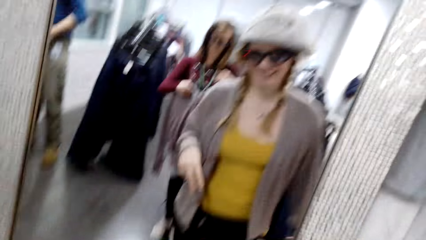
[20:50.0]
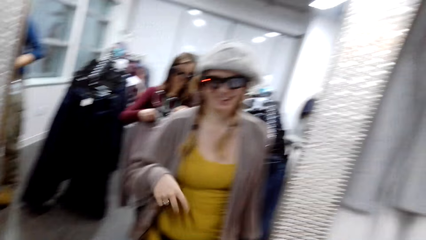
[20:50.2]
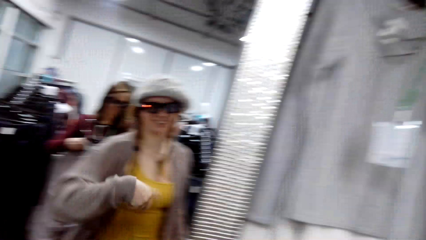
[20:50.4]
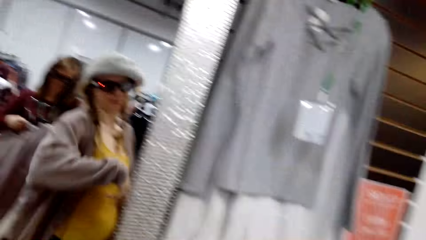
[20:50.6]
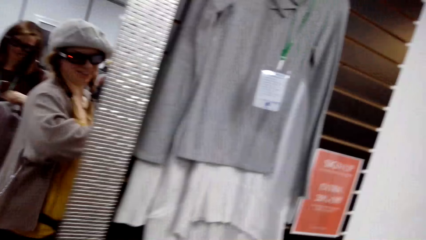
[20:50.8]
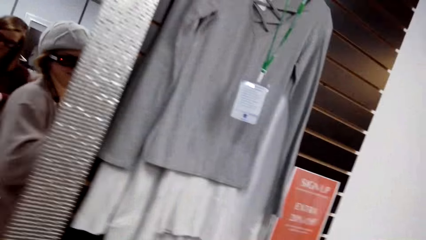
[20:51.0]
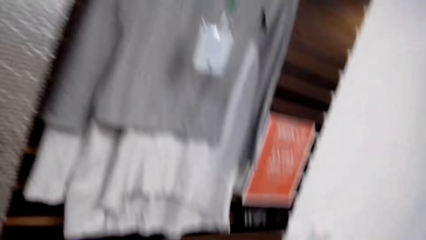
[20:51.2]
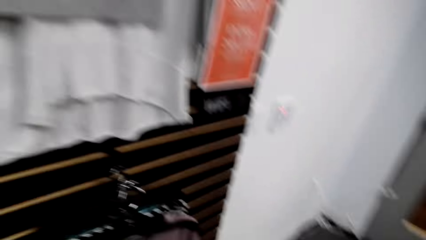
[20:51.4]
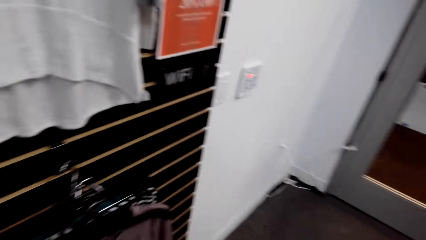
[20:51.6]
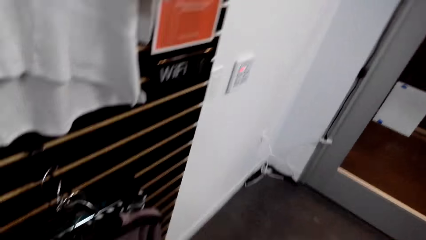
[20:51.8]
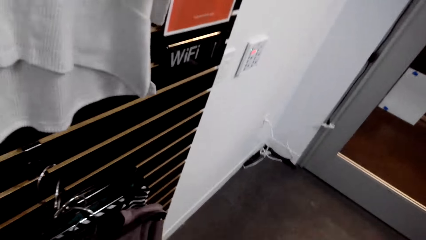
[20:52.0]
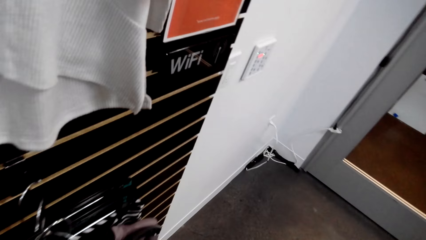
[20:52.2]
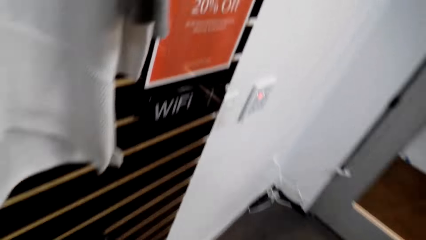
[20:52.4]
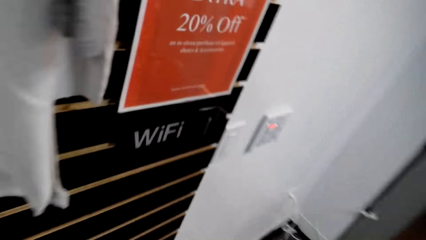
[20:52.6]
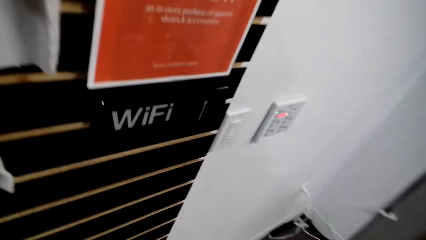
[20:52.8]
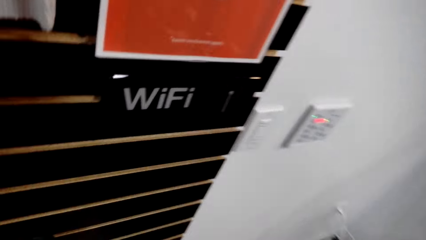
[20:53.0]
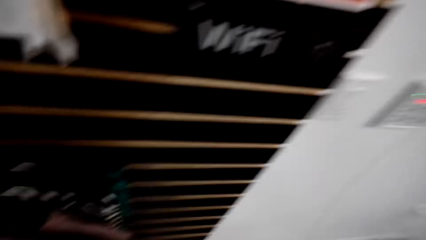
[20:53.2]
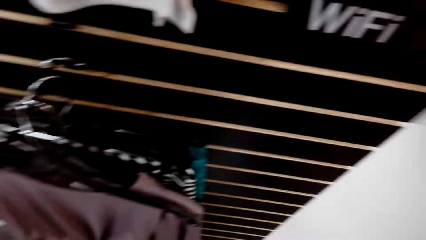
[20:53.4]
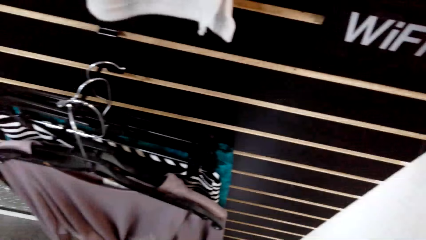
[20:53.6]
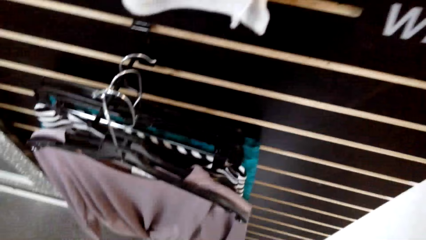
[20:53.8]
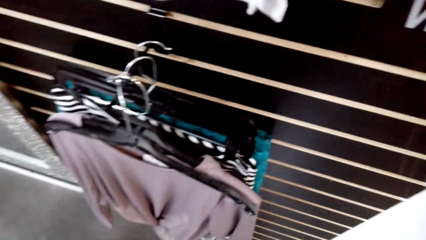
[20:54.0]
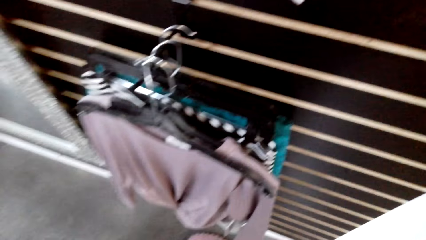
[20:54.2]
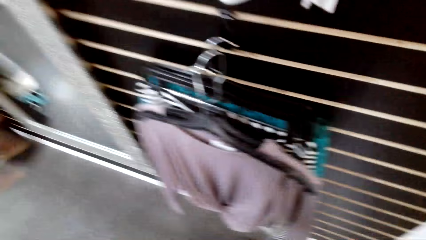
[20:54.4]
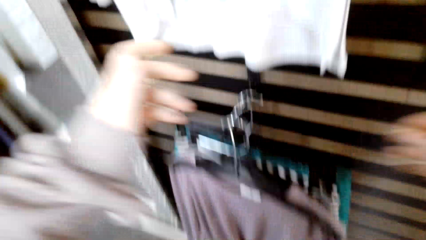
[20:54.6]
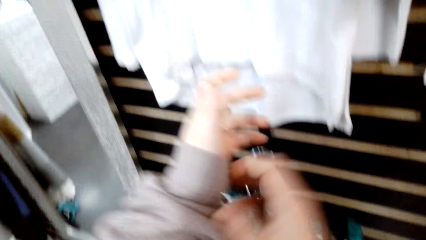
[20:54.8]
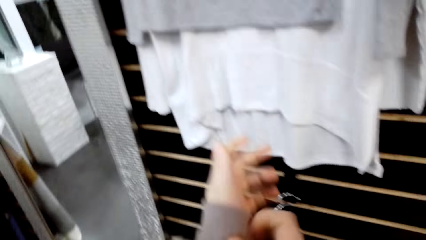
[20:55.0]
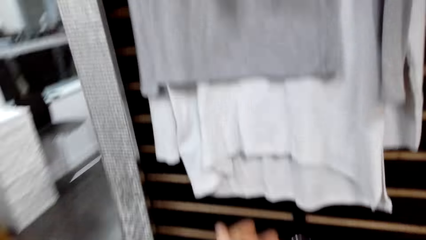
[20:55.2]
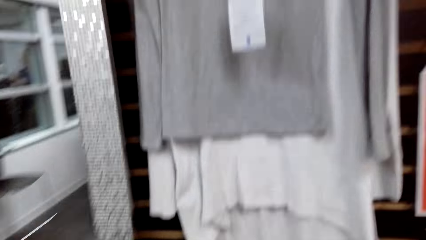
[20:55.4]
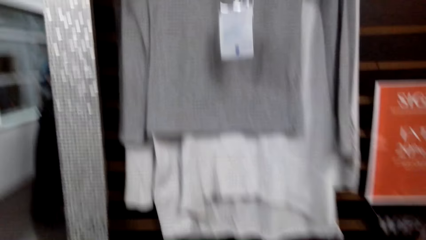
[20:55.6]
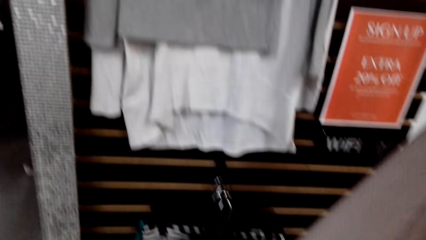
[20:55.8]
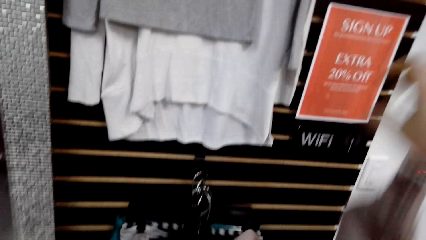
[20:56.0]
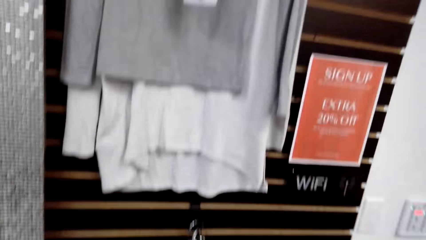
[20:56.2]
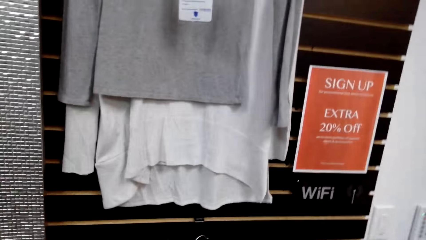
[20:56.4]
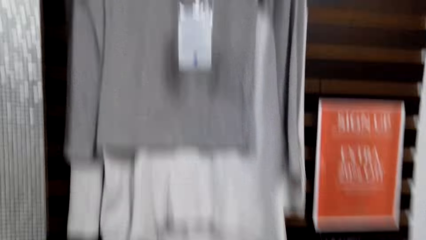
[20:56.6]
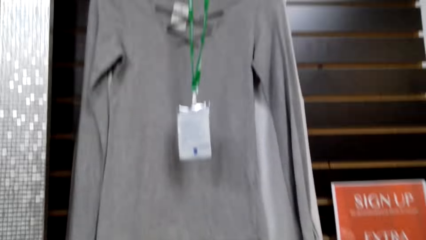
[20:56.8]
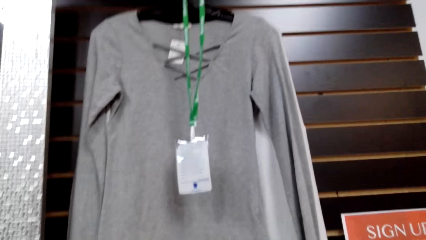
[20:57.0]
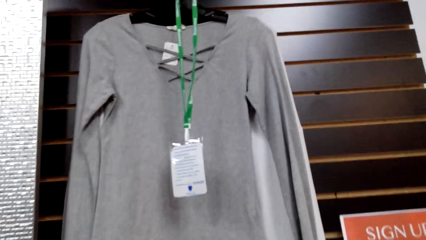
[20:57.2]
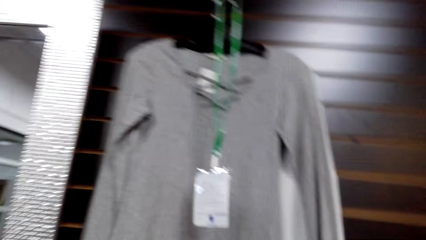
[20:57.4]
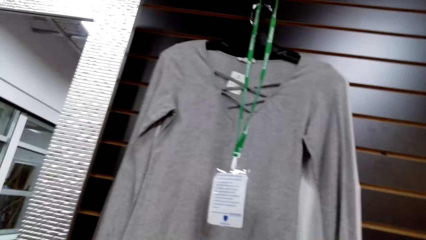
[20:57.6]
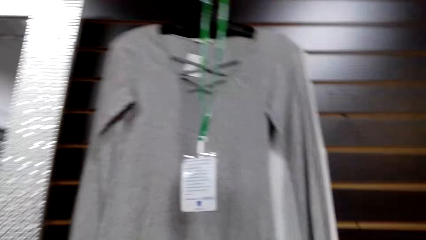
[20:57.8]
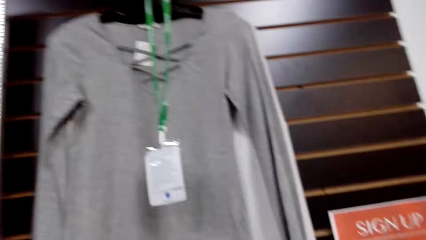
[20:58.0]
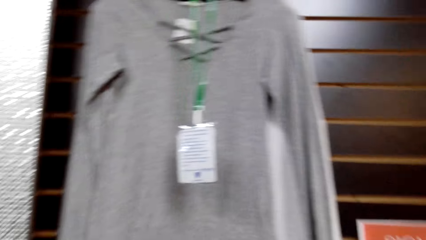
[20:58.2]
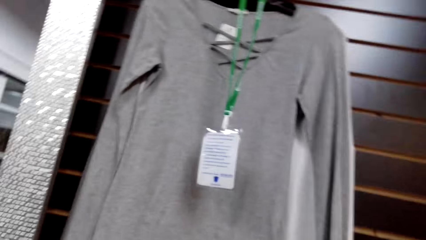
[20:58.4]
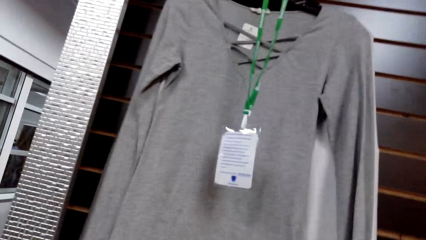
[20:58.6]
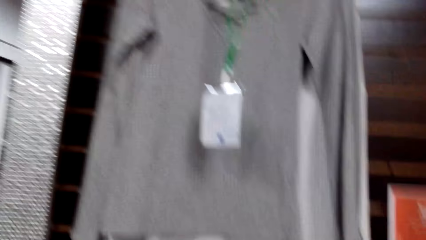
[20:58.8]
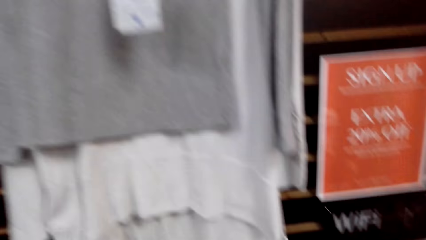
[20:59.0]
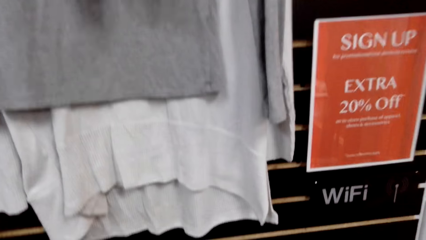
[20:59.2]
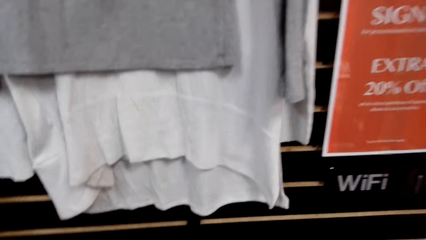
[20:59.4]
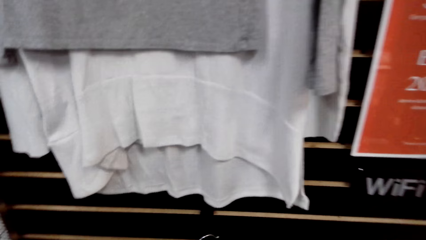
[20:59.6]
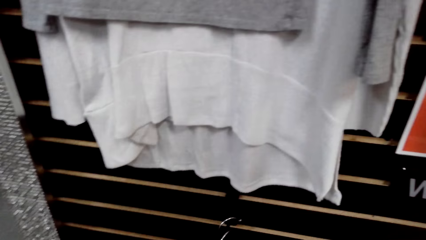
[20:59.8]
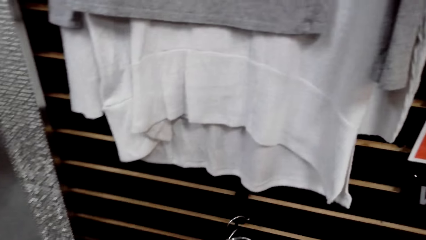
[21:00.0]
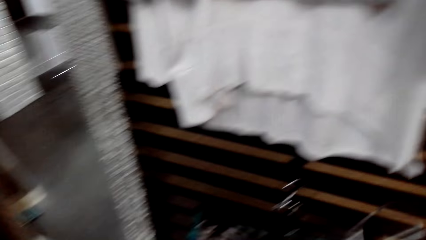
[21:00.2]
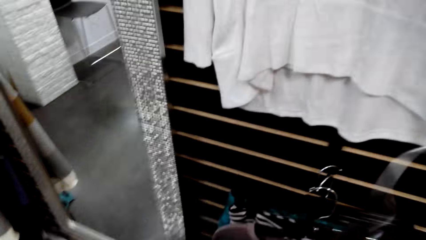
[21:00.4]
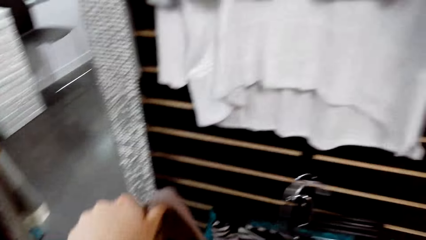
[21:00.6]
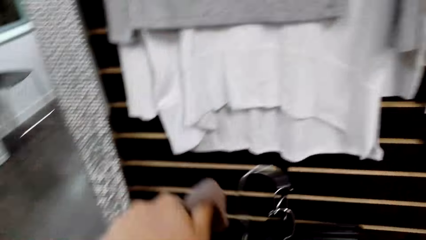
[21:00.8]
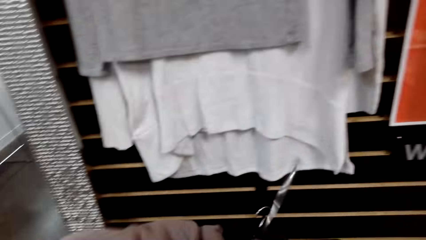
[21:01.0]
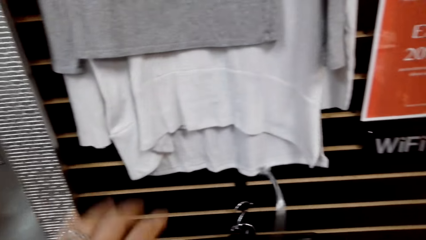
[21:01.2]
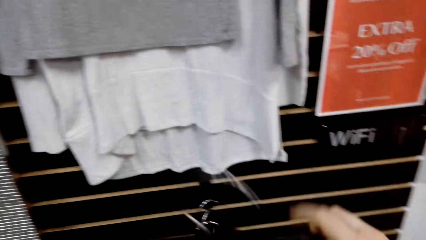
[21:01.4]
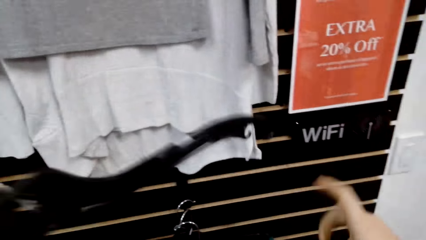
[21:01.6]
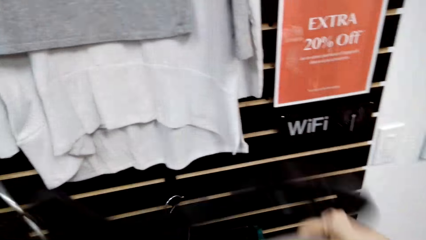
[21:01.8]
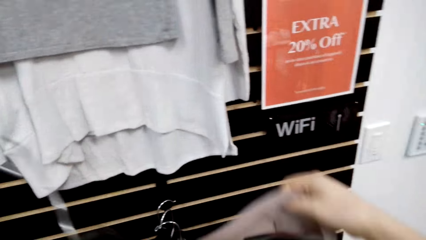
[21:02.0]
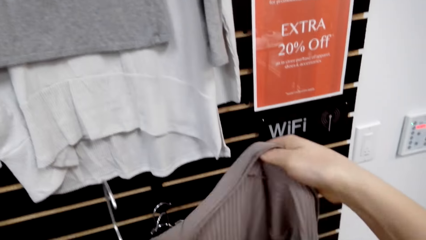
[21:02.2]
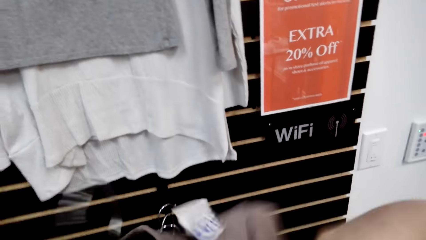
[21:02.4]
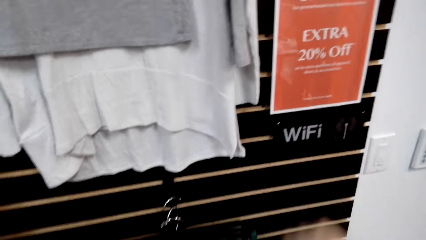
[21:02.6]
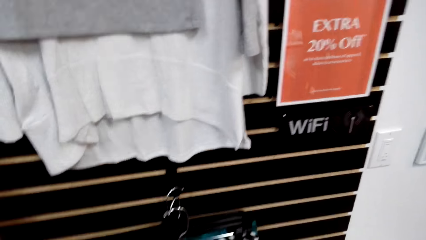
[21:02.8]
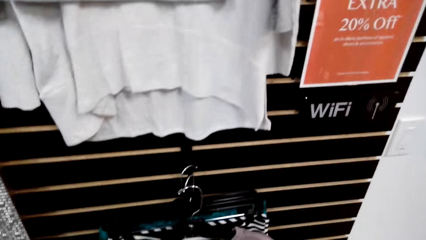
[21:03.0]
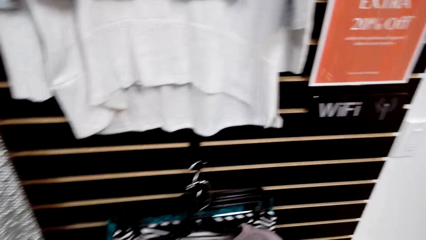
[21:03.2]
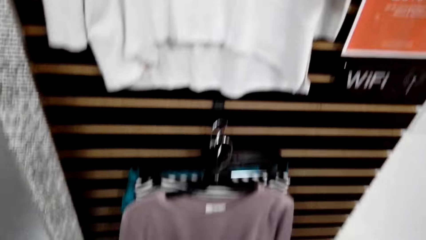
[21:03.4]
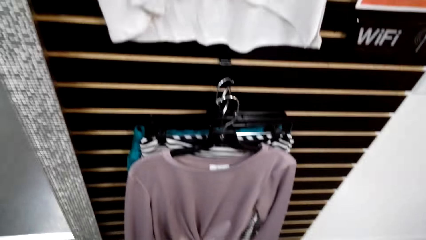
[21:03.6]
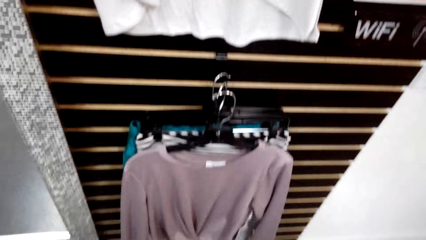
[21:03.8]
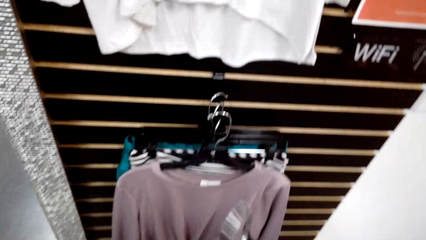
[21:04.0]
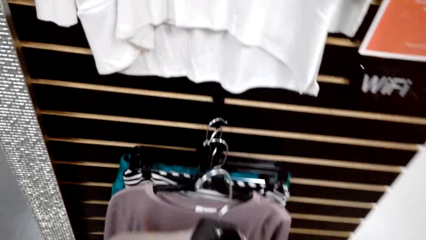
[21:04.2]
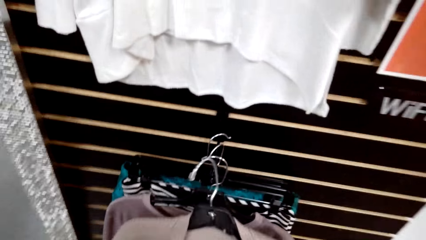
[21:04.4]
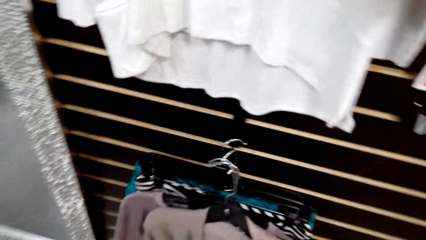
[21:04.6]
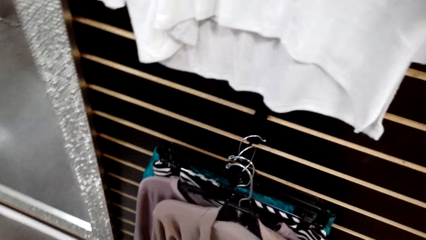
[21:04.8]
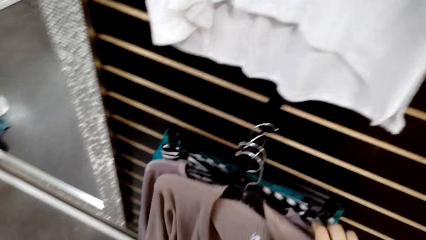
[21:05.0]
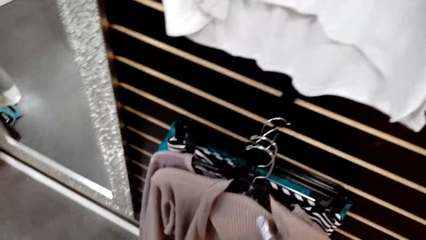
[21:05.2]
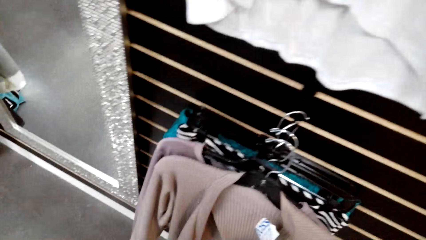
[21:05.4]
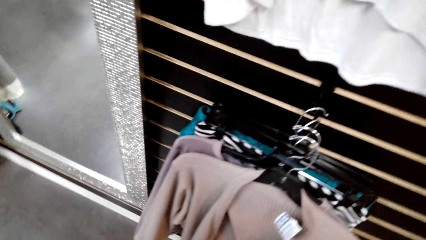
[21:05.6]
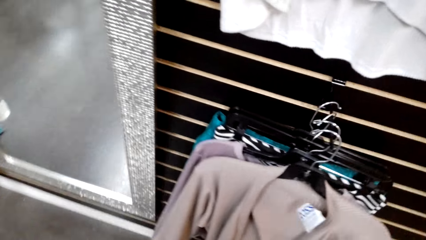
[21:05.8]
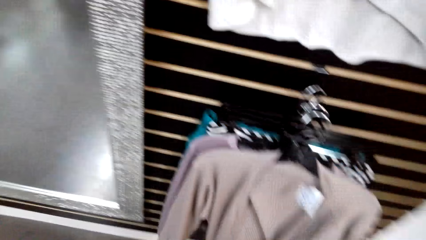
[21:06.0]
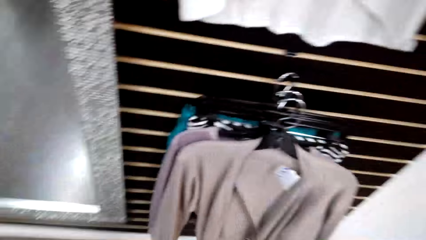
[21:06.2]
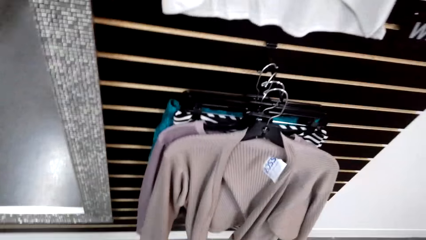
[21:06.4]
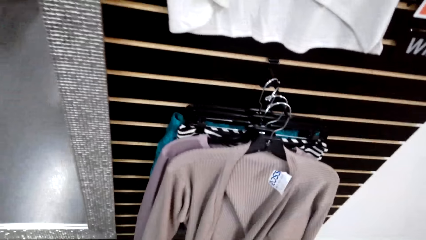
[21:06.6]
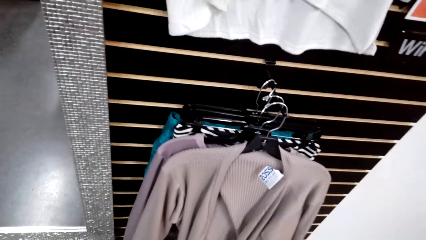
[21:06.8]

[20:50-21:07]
The camera wearer talks. They walk towards the clothes rack. They remove the sweater. They sing. They put the sweater on the hanger. They put the sweater on the clothes rack.
